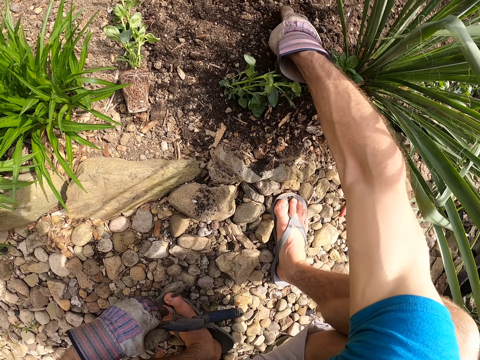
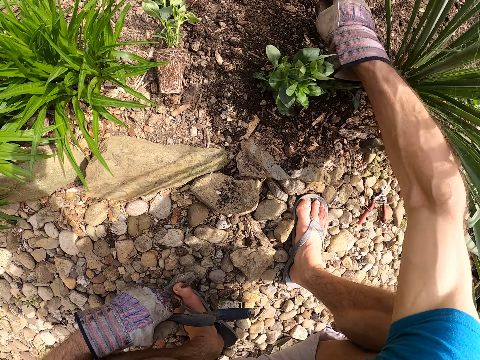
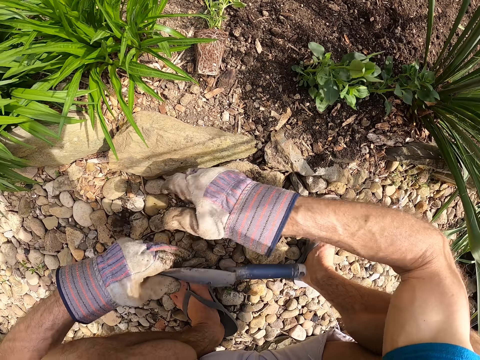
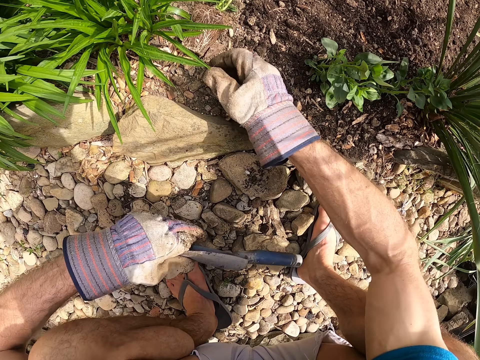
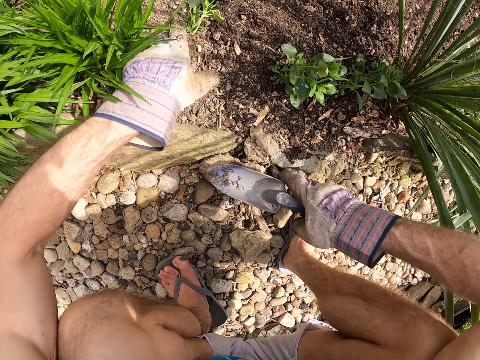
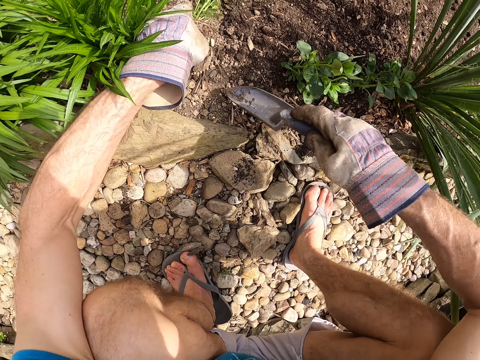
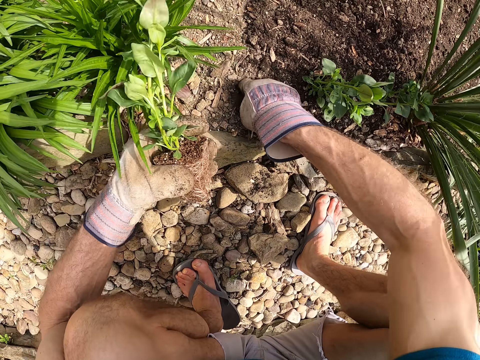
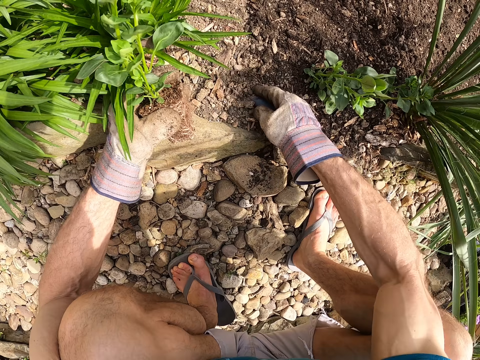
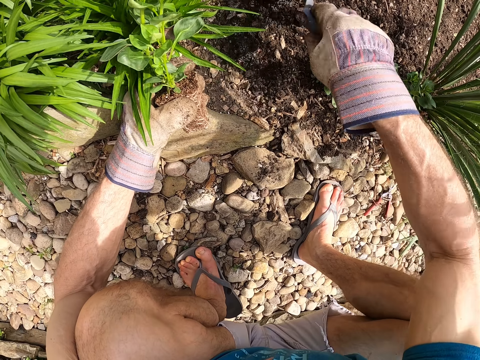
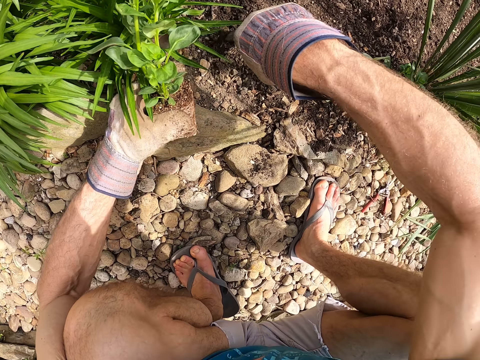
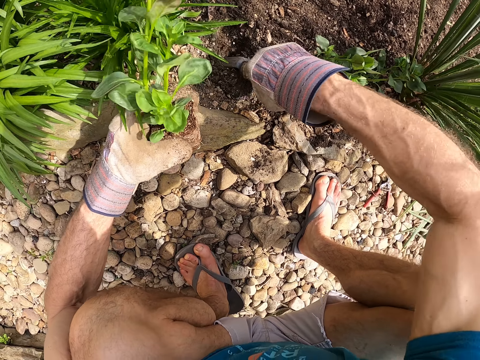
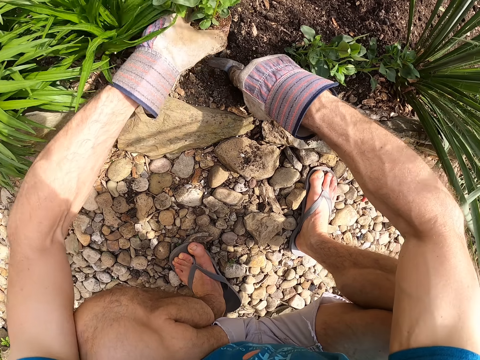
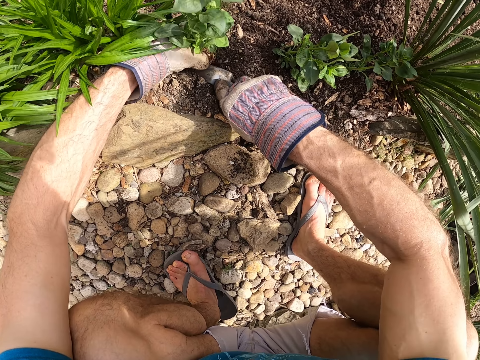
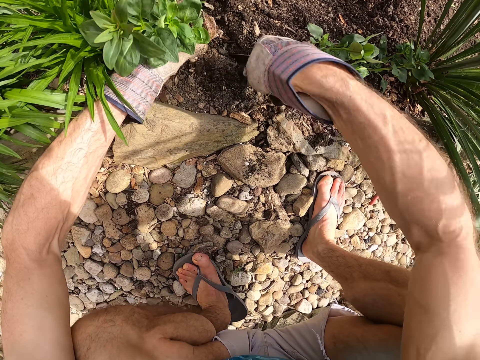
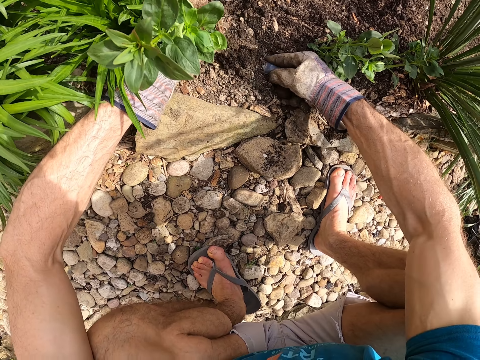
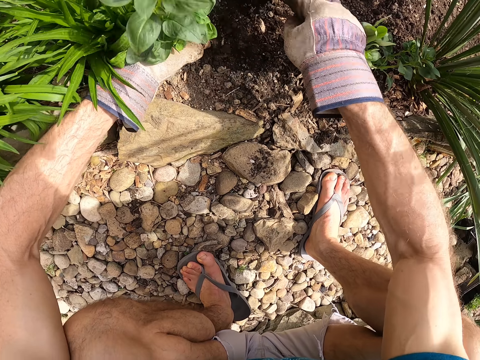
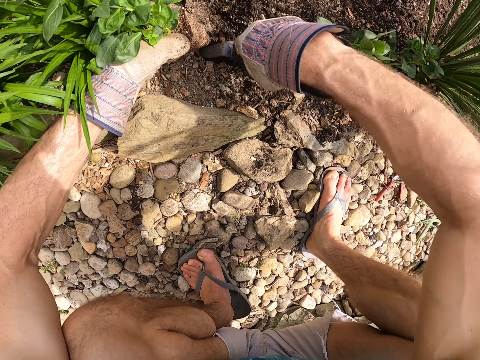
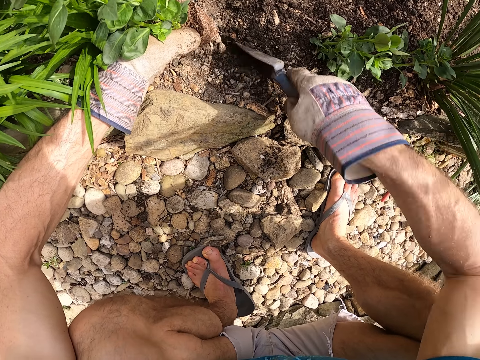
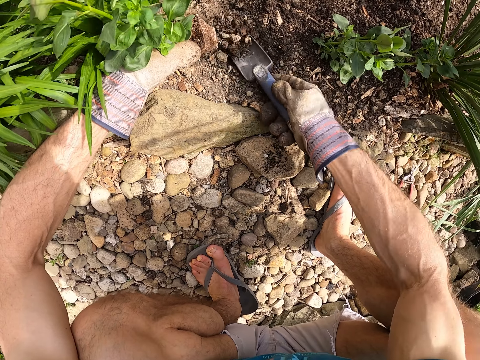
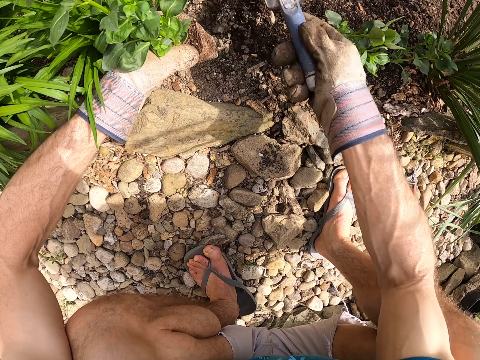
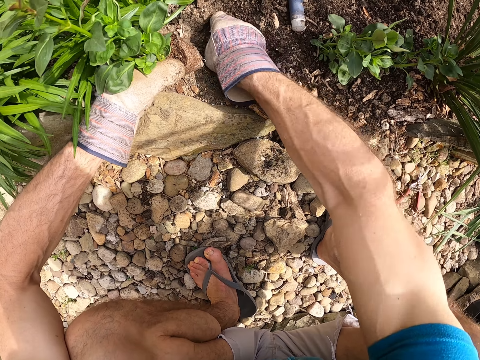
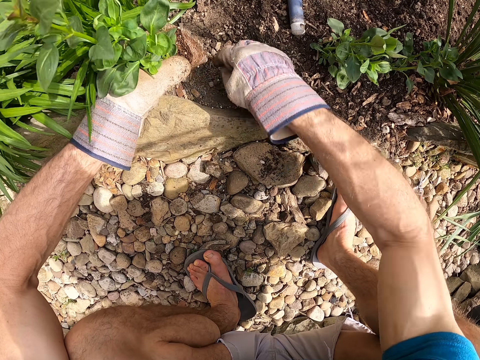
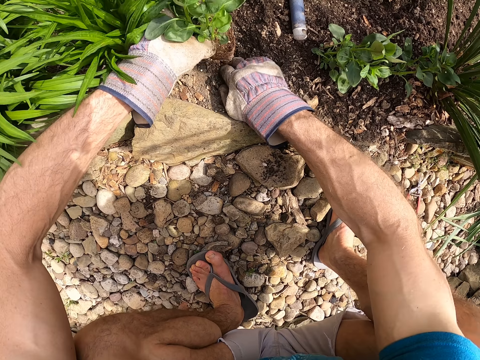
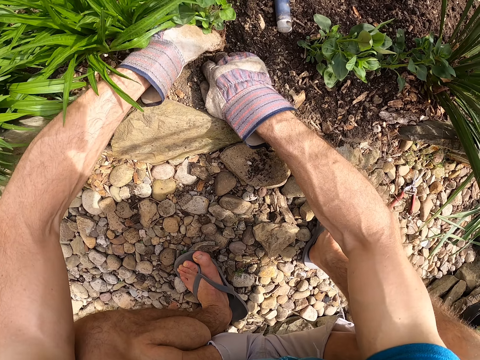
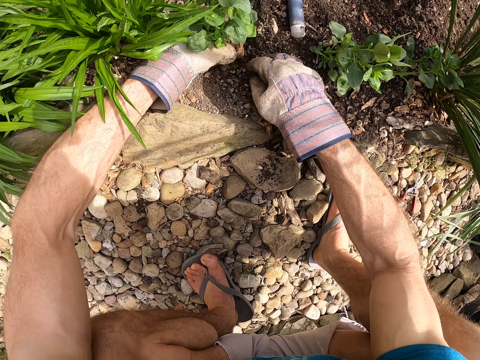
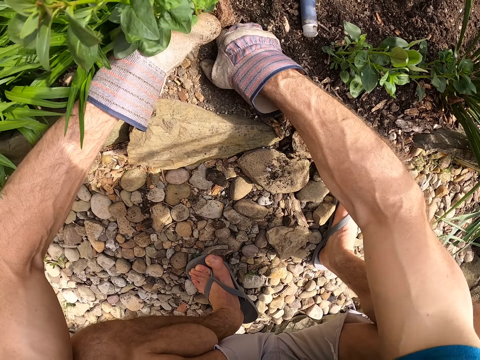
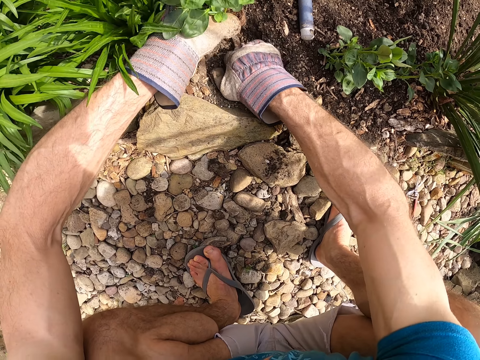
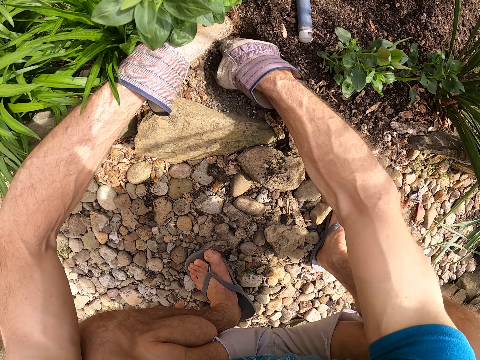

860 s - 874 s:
The camera wearer passes the garden trowel to his right hand. He picks up a third seedling on the ground with his left hand. He digs the soil with the garden trowel in his right hand. He scoops dirt out of the ground. He puts the third seedling with his left hand and the garden trowel in his right hand. He digs the soil with the garden trowel in his right hand. He puts the garden trowel on the ground with his right hand. He plants the third seedling in the soil with his hands.

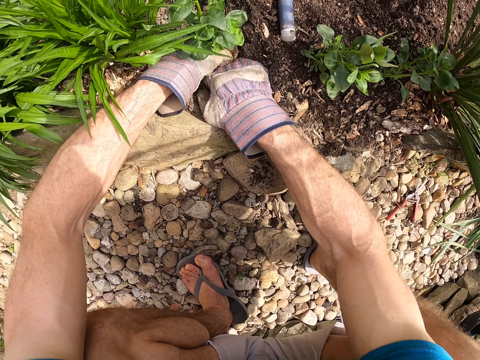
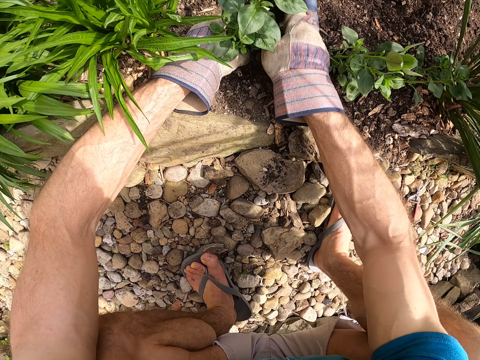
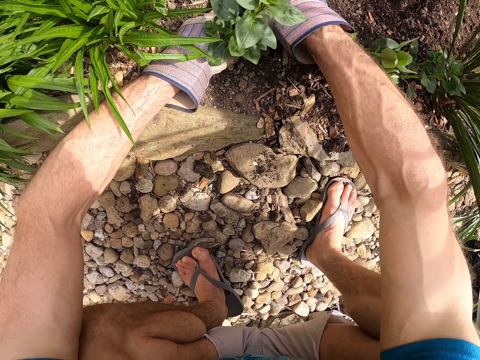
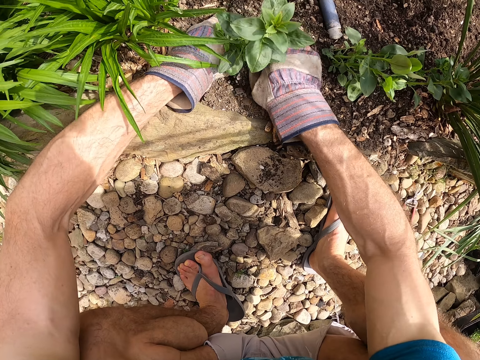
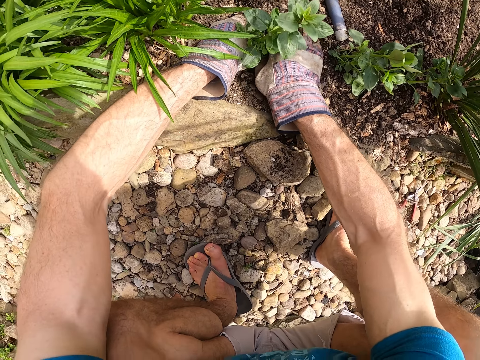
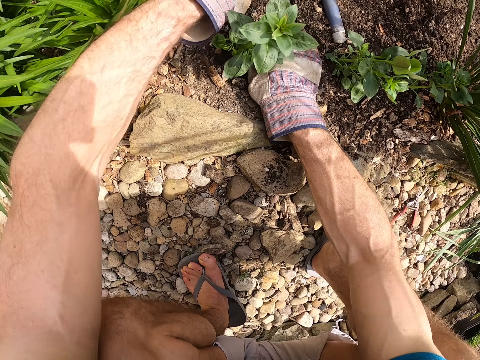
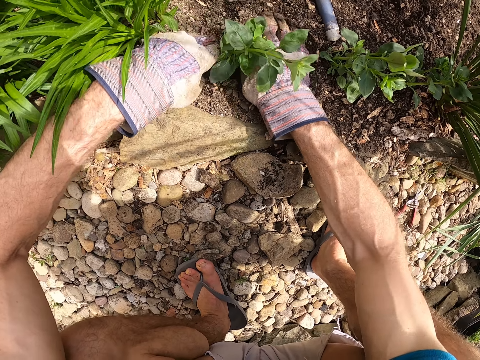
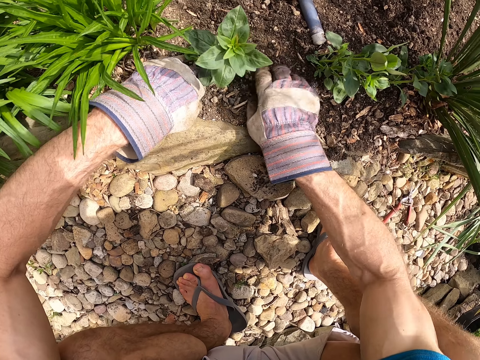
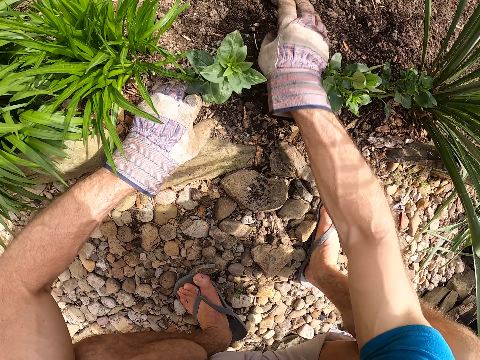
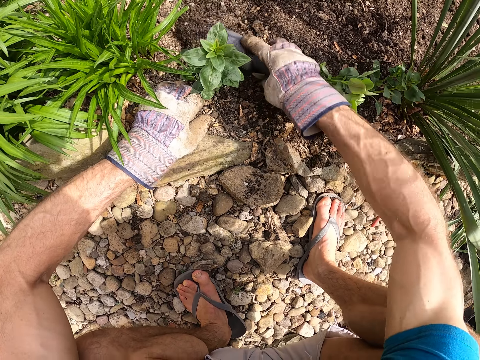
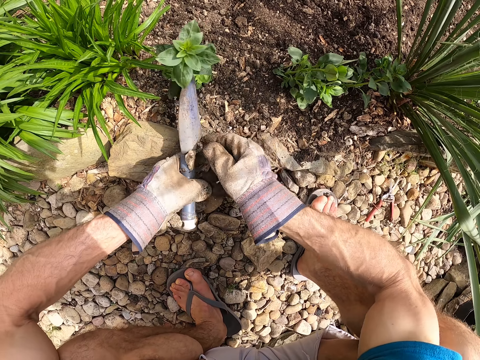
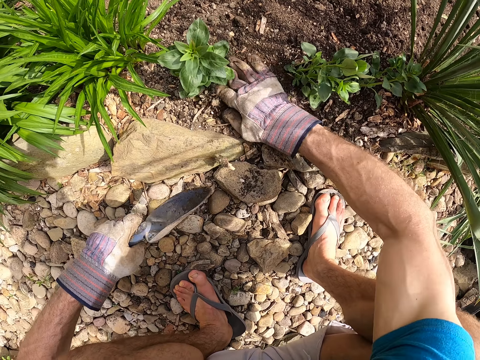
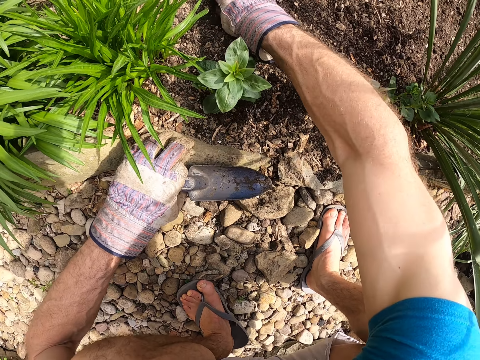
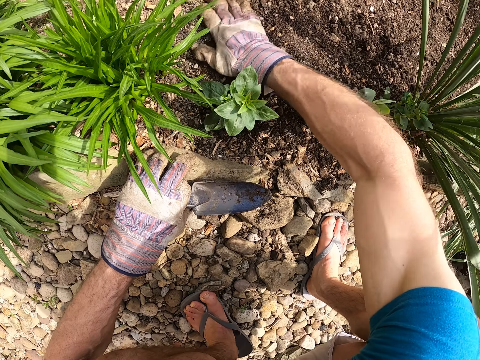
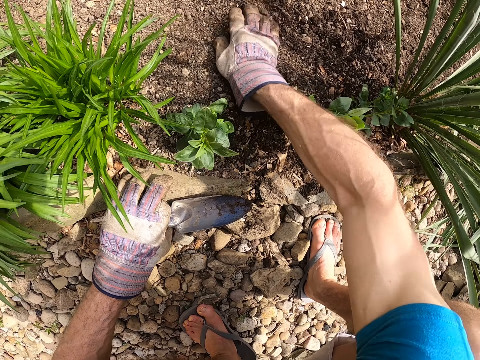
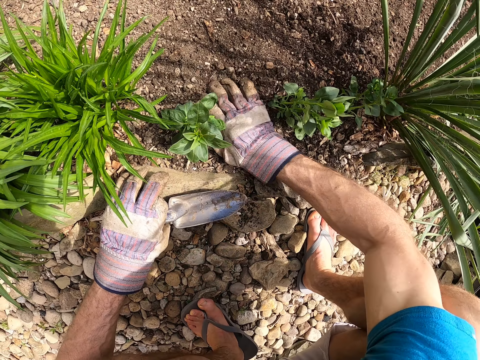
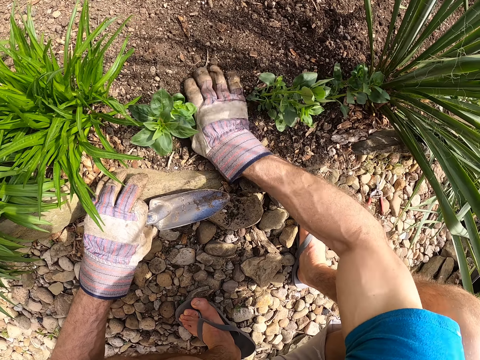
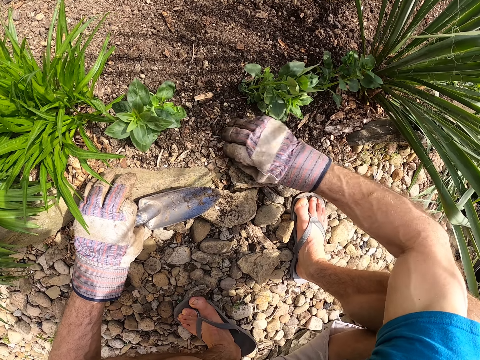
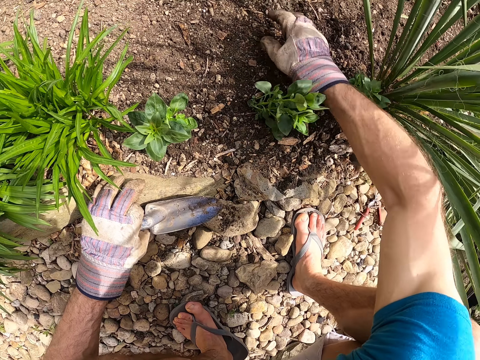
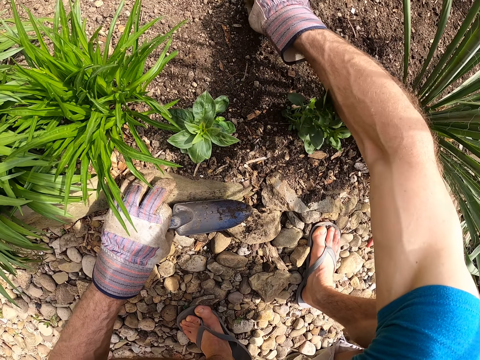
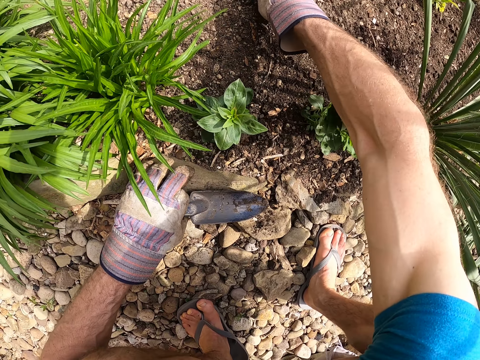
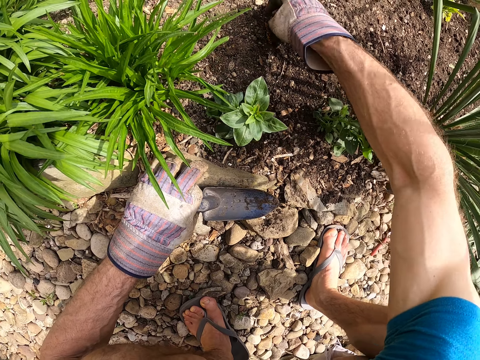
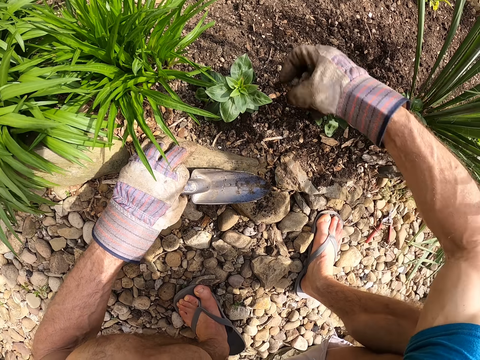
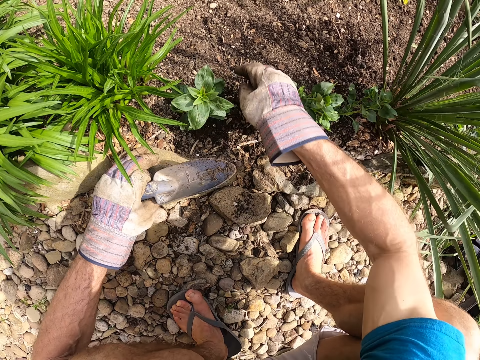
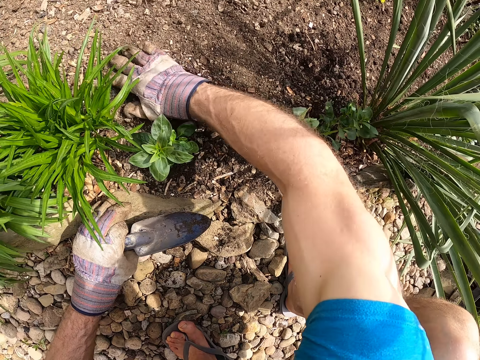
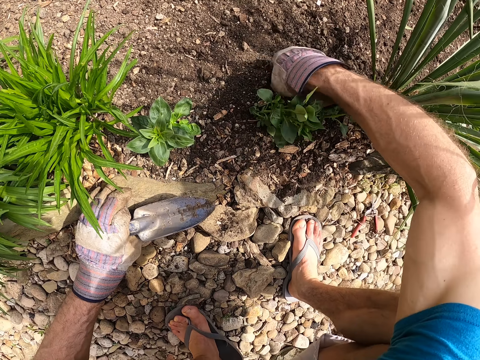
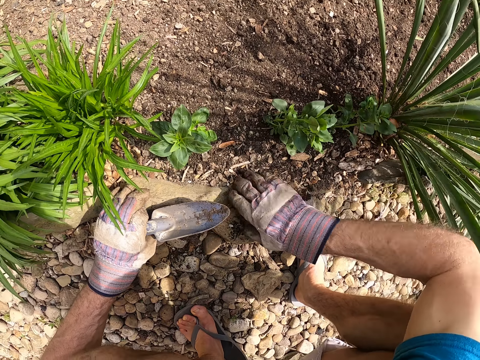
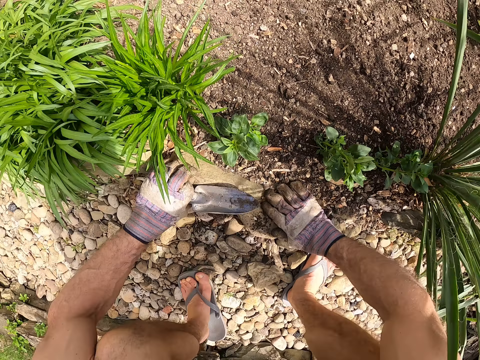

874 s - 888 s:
The camera wearer covers the plant with soil. He picks up the garden trowel on the ground with his right hand. He passes the garden trowel to his left hand. He covers the plant with soil. He examines the soil with his right hand.
